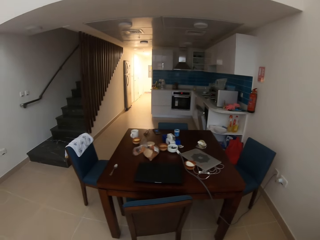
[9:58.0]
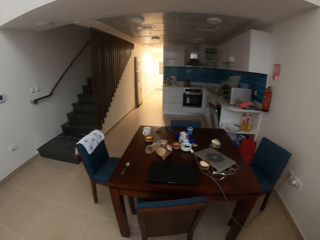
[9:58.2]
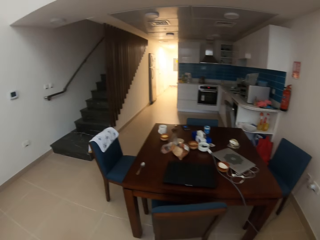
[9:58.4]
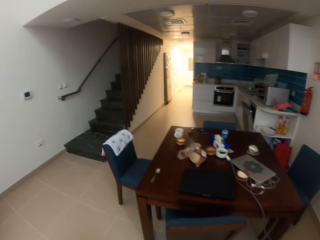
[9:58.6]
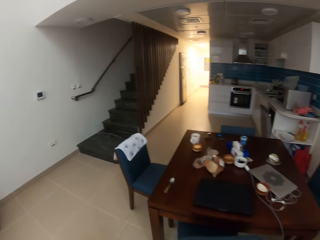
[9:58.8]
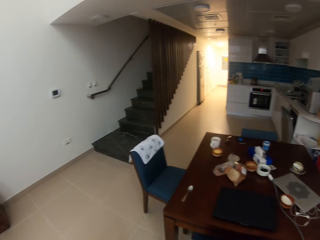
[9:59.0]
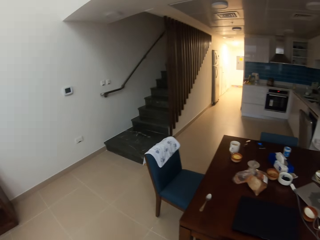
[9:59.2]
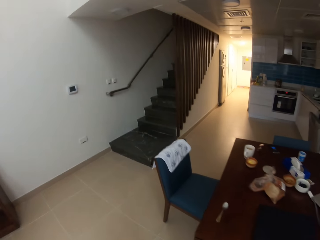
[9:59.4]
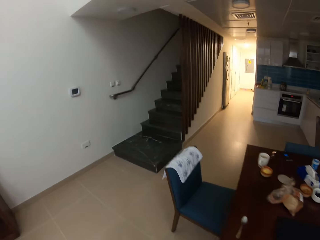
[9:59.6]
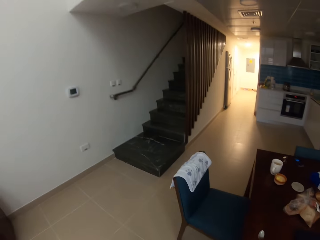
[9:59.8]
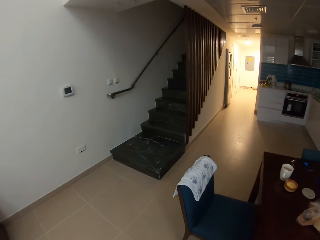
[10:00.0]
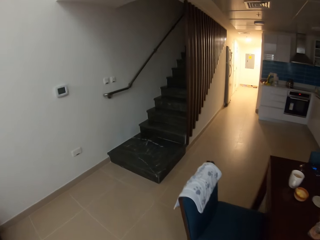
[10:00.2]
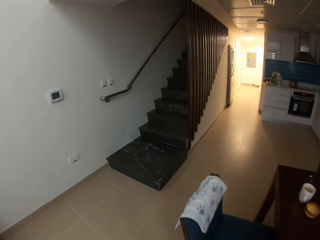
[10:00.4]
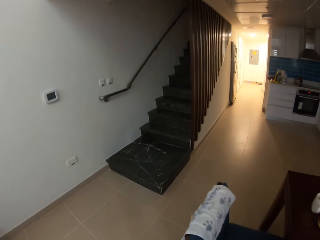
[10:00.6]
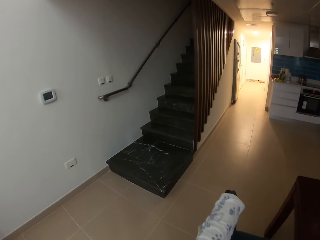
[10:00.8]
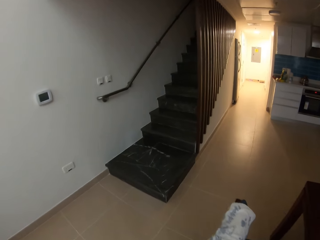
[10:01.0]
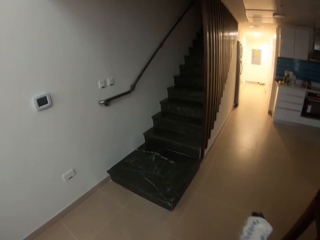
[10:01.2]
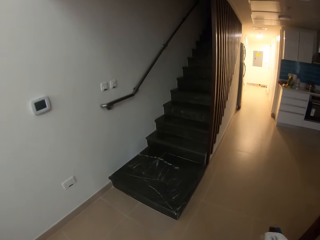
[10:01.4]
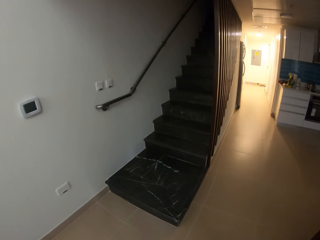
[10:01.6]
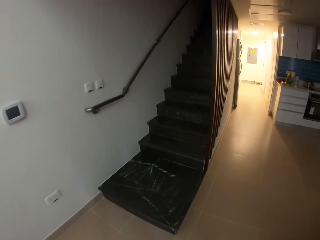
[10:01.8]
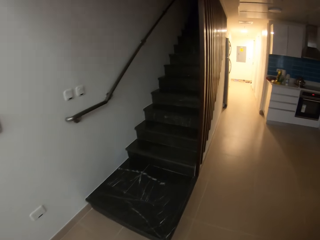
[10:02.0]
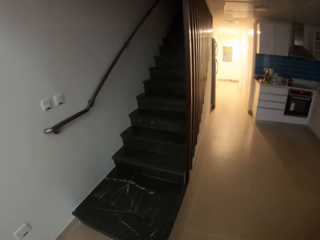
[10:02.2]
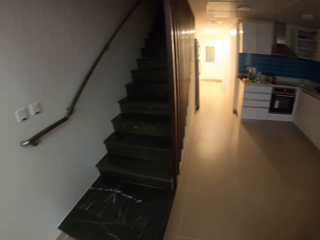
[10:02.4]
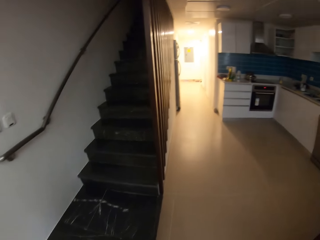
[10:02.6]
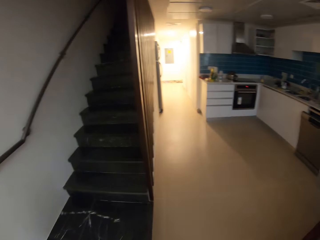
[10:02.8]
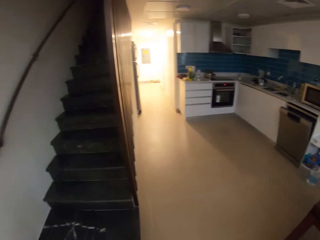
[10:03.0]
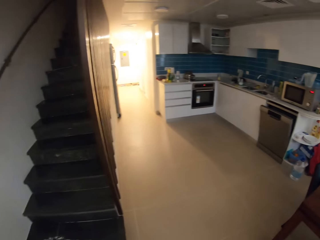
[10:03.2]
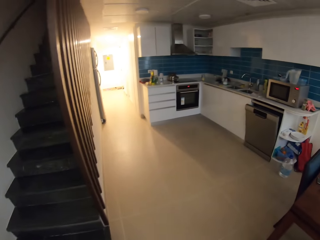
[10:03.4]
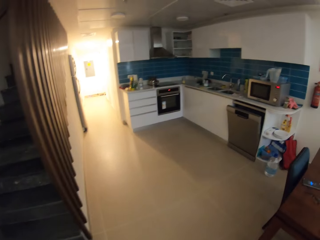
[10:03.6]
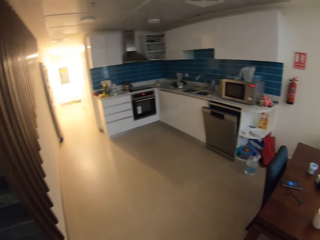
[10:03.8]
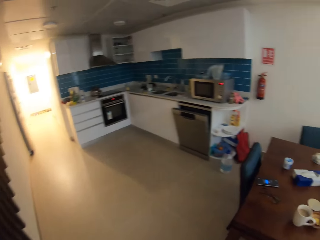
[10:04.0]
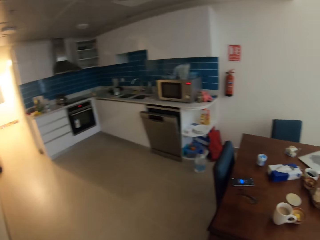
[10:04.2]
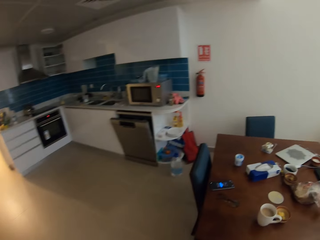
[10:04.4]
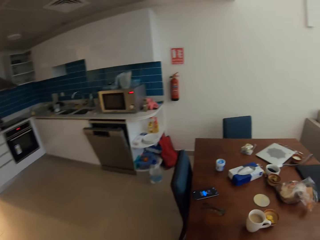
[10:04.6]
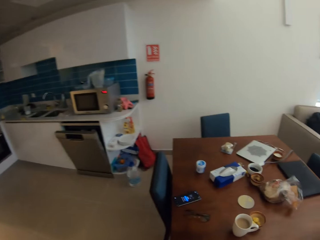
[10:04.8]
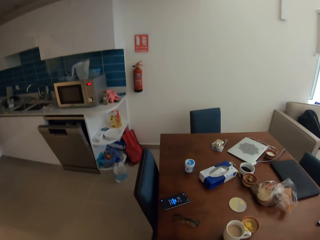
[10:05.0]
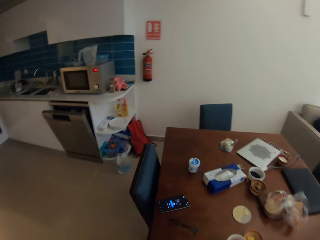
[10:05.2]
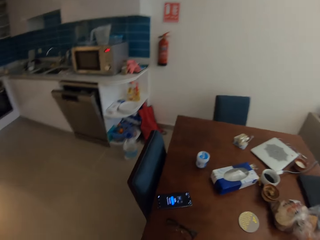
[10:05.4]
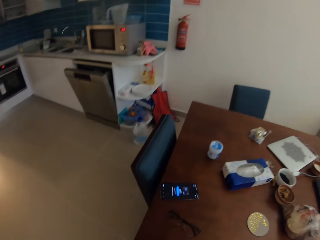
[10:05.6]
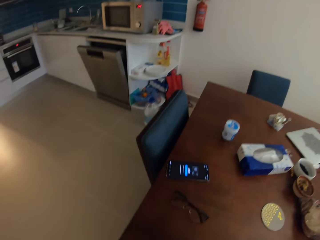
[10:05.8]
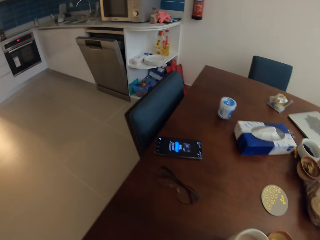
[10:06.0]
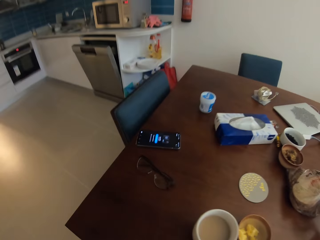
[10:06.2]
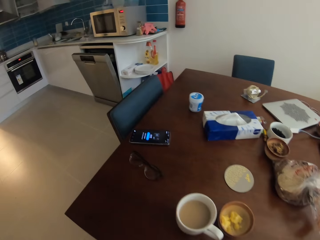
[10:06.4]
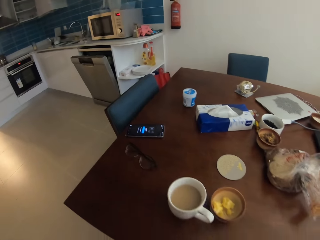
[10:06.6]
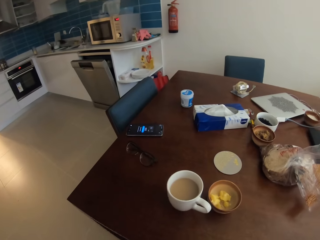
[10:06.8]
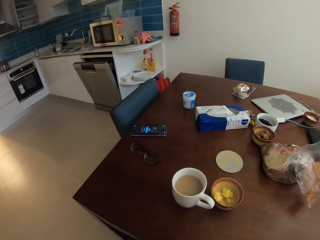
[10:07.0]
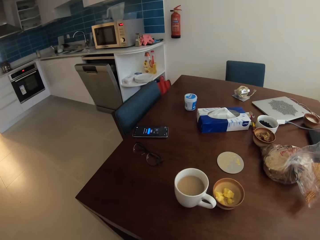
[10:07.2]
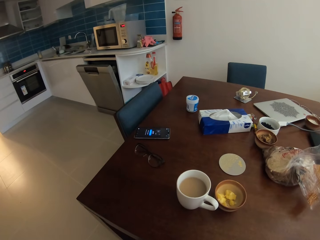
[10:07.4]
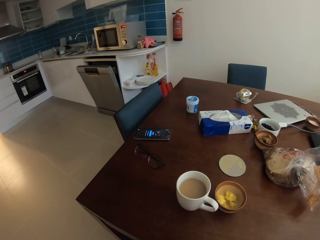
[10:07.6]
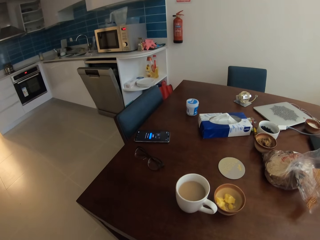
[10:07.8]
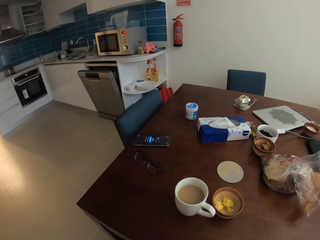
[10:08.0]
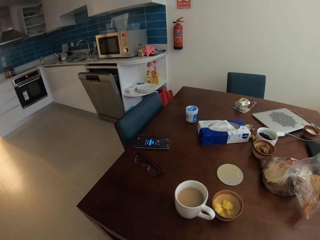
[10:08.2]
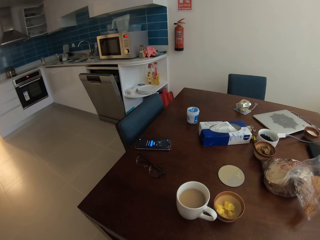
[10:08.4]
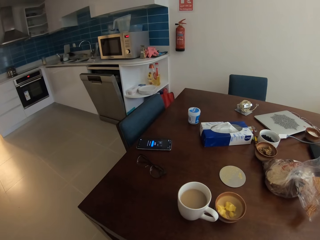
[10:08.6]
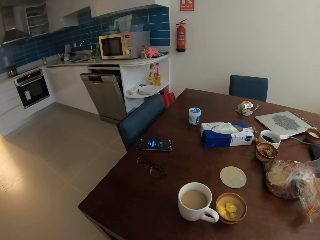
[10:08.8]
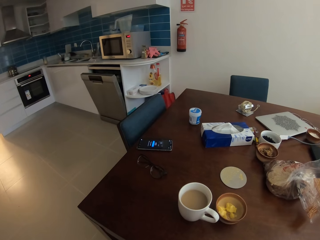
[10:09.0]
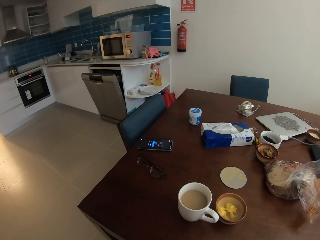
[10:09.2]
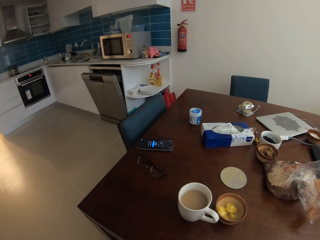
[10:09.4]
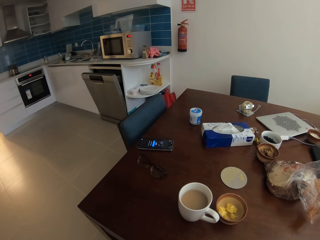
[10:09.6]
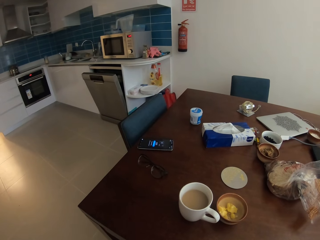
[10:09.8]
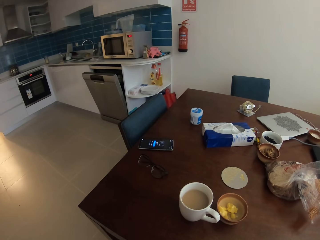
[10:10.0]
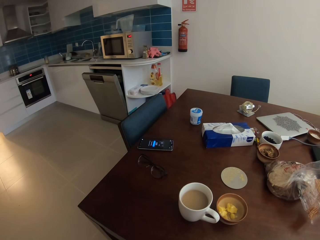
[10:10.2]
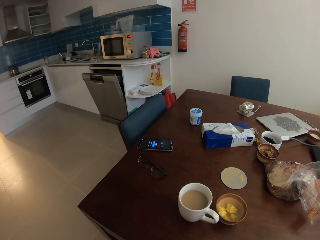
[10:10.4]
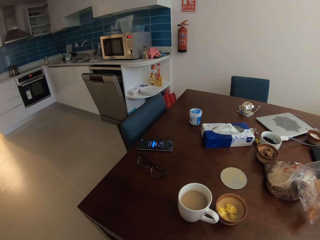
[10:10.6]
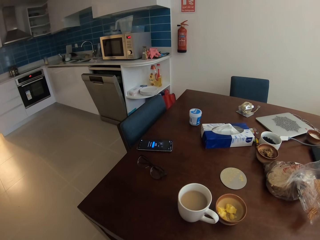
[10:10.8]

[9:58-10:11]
The camera wearer holds the cable in hand. They walk in the room. They stand at the dining table. They sit at the dining table.

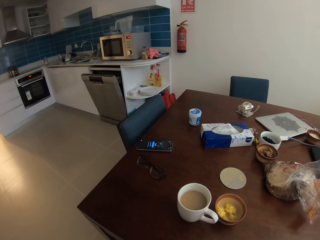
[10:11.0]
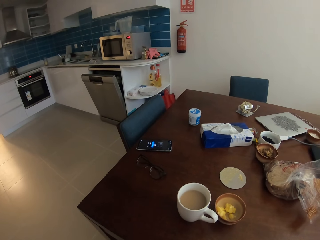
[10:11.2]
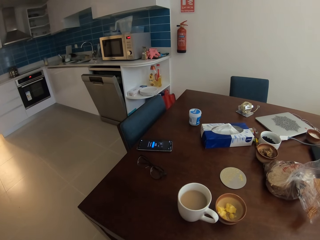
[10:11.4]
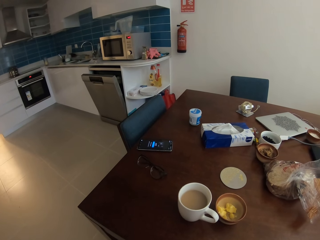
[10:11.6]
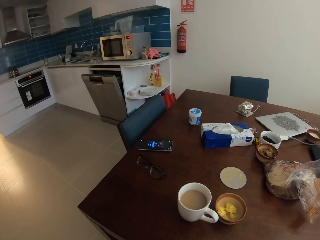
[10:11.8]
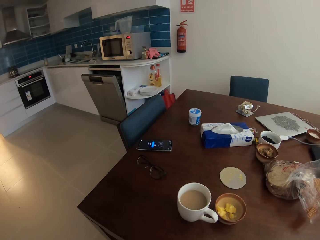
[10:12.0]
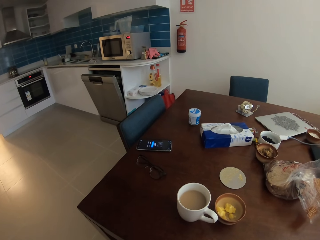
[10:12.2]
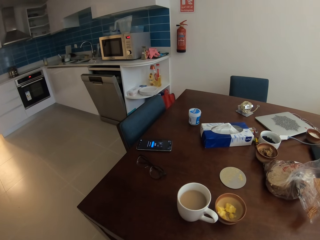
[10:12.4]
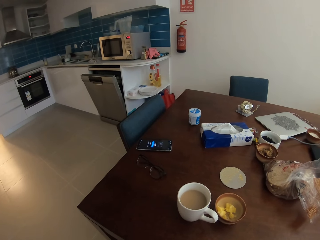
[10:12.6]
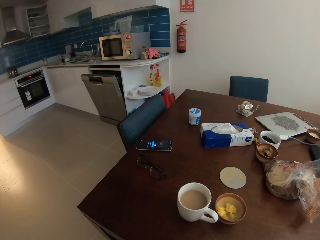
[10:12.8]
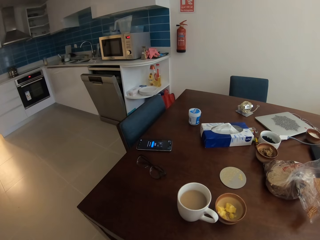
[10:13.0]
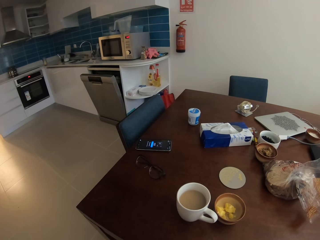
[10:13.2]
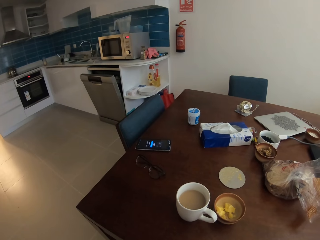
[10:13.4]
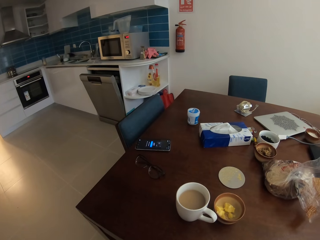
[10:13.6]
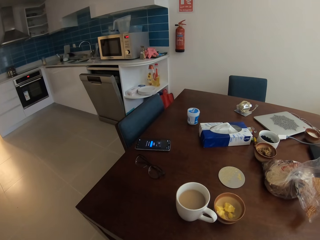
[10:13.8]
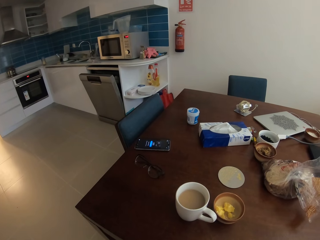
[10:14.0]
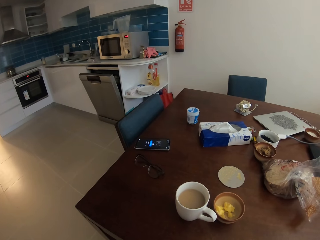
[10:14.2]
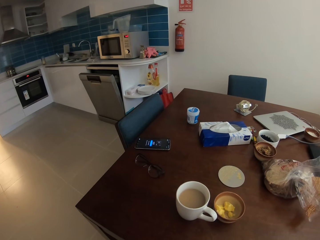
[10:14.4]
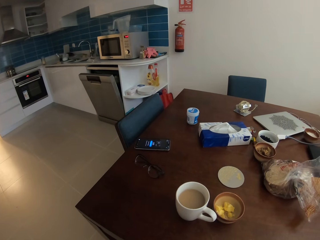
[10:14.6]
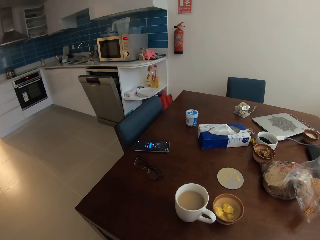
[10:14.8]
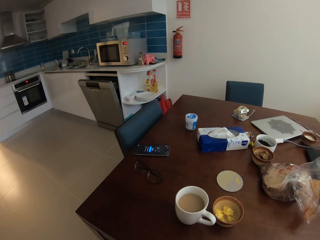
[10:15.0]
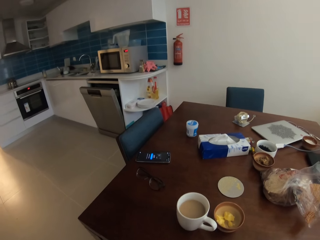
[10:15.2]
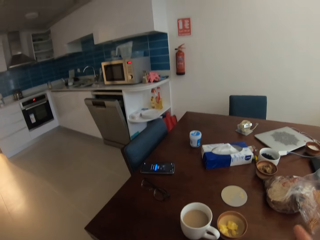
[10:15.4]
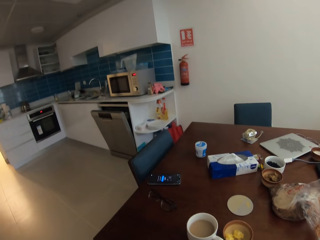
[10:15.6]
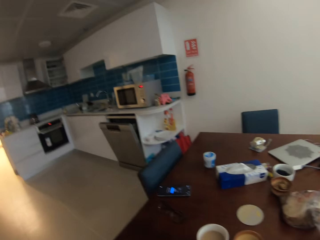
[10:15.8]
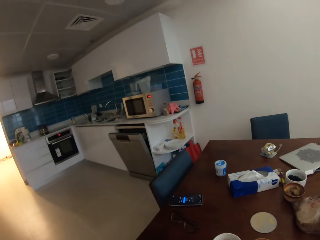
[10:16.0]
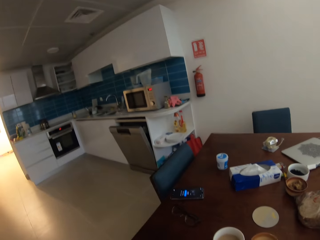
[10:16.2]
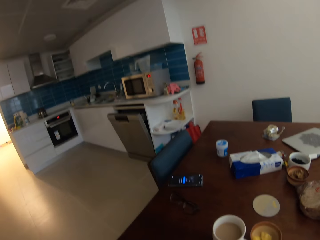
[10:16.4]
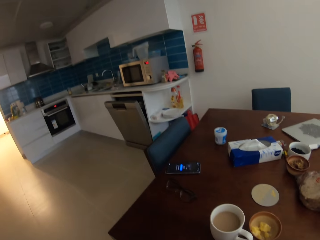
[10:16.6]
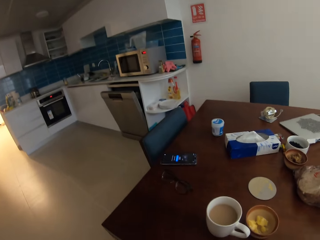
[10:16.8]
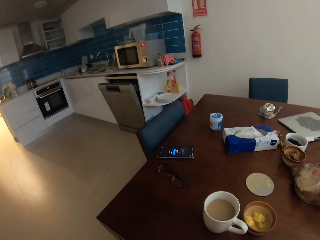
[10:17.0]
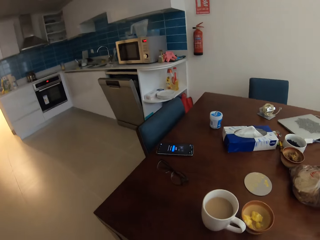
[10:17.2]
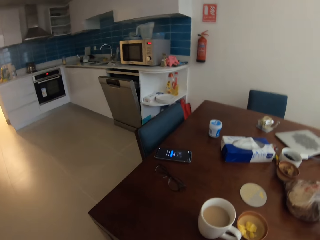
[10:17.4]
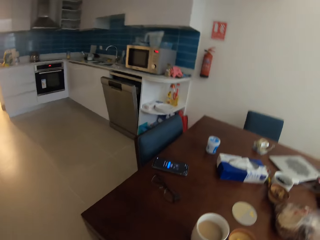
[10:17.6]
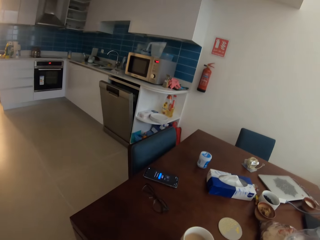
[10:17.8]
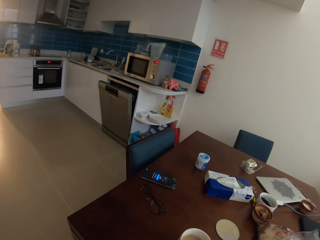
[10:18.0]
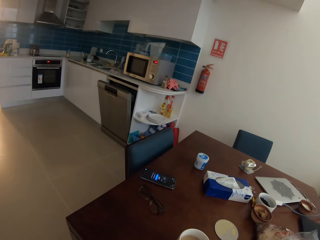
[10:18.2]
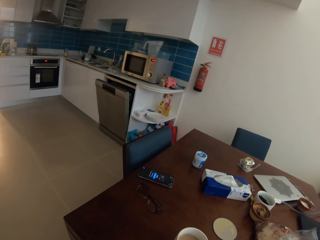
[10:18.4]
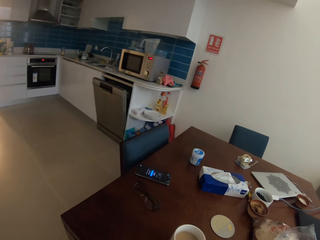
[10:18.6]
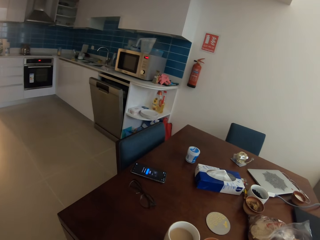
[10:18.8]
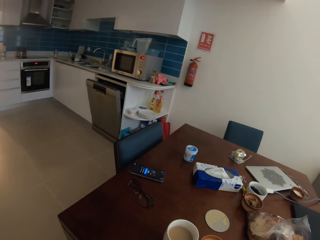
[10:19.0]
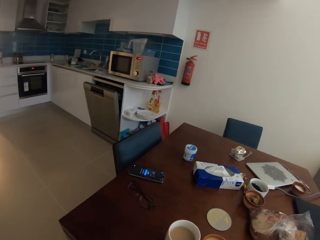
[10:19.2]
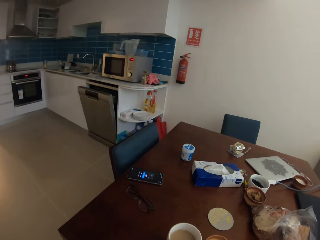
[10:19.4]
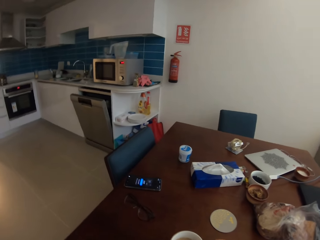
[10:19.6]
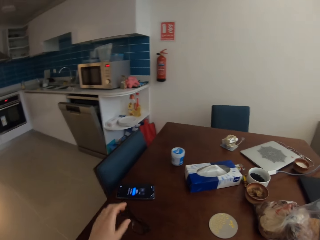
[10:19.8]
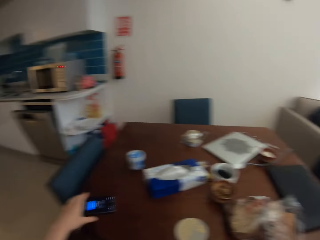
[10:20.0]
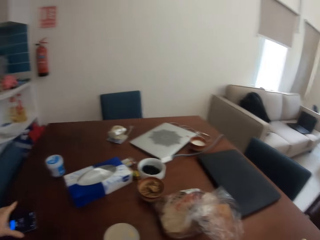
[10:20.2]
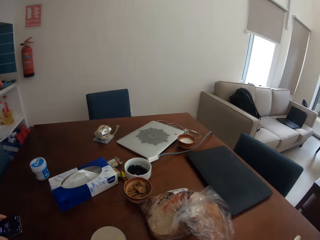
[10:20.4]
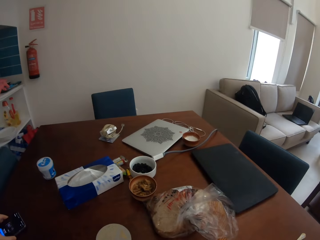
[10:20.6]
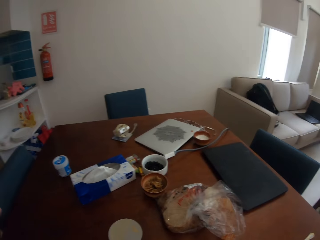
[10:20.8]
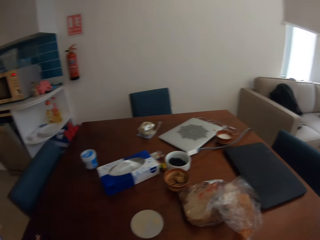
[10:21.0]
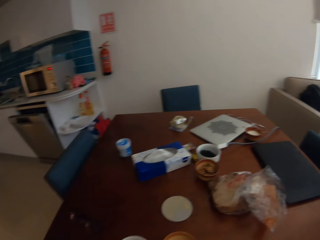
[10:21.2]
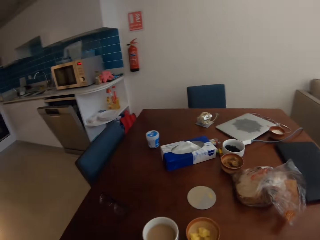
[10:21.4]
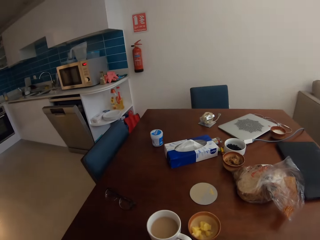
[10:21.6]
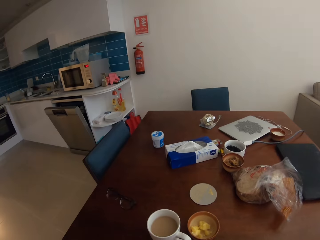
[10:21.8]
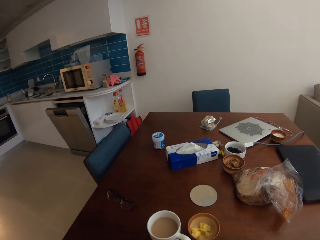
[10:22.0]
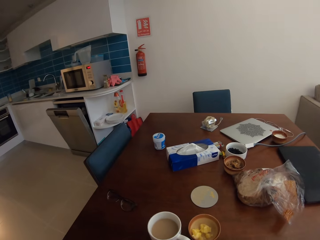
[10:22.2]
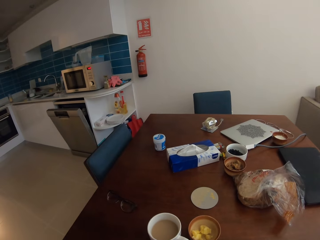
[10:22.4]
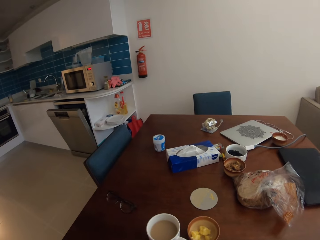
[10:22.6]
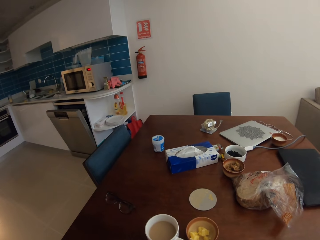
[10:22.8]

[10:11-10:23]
The camera wearer looks around. He takes his phone from the table.
